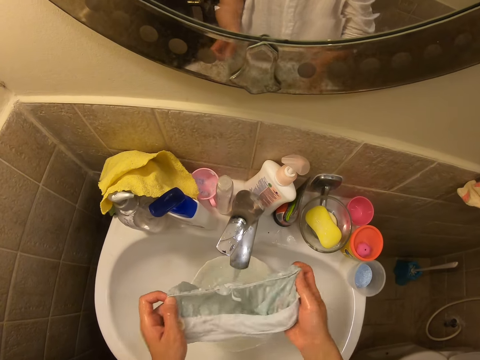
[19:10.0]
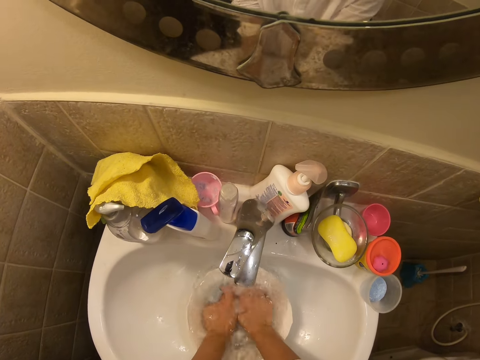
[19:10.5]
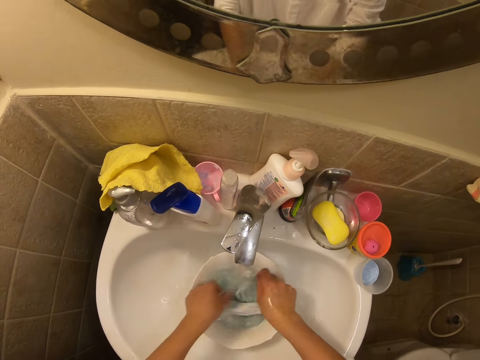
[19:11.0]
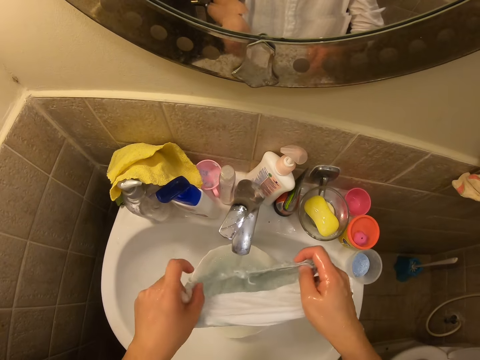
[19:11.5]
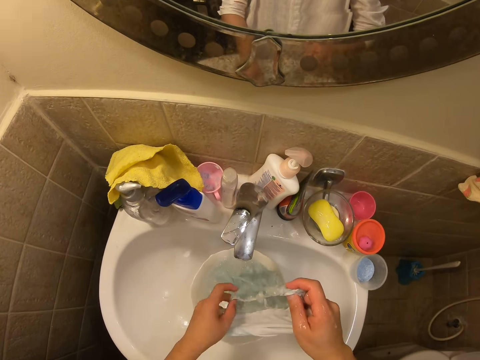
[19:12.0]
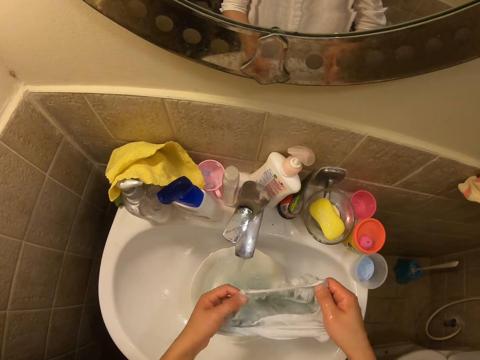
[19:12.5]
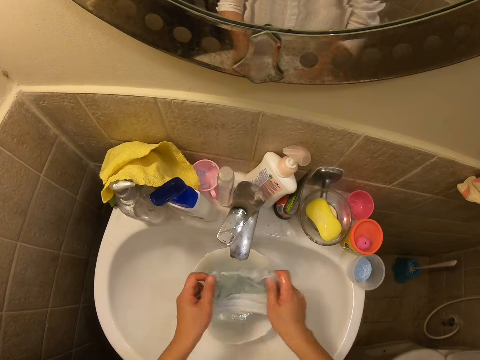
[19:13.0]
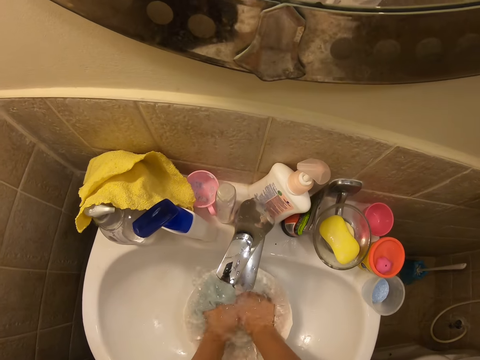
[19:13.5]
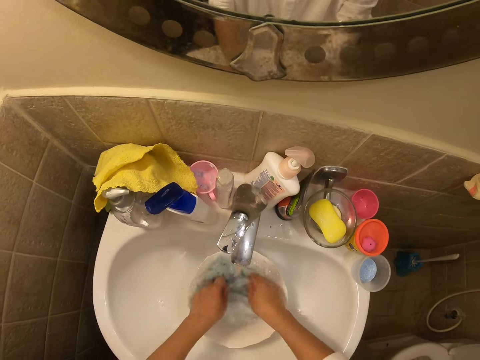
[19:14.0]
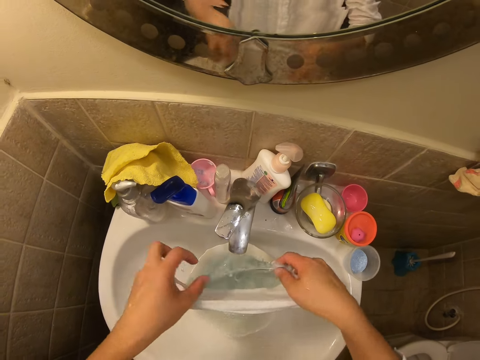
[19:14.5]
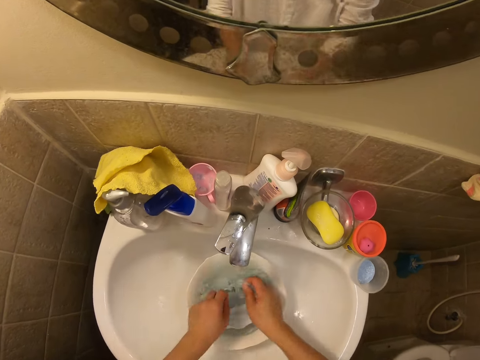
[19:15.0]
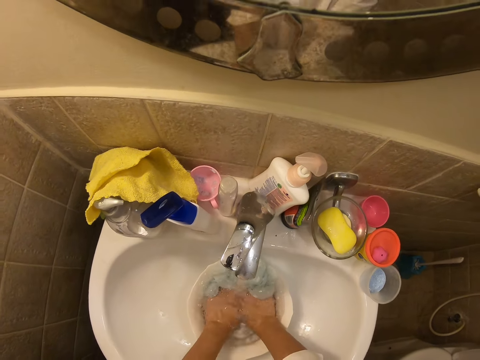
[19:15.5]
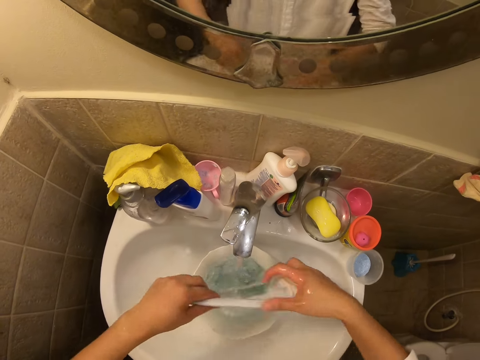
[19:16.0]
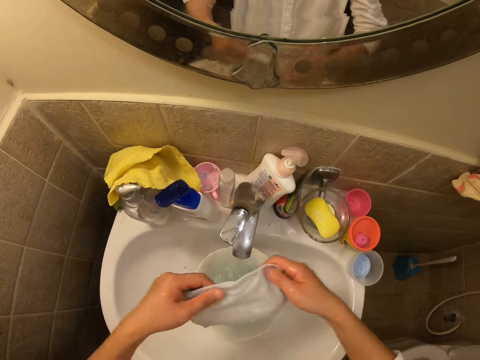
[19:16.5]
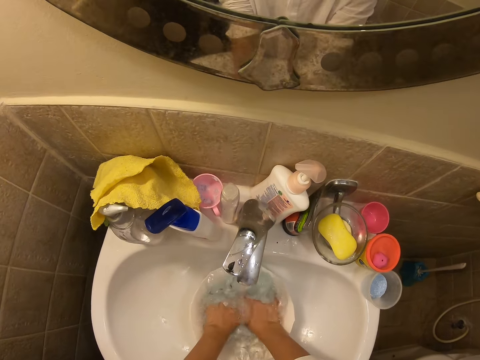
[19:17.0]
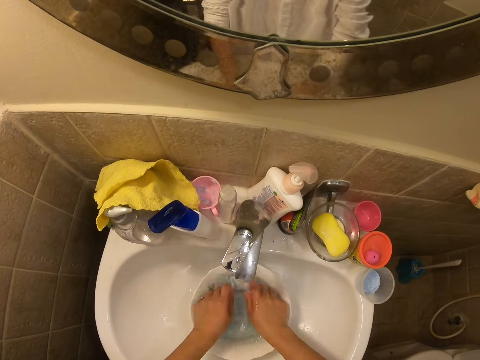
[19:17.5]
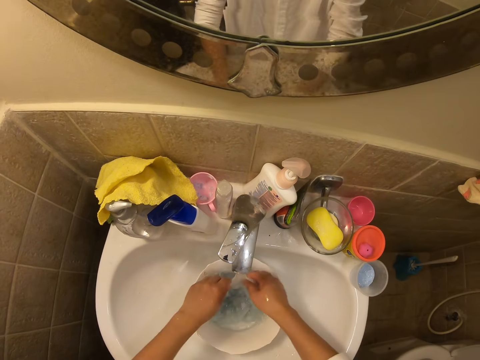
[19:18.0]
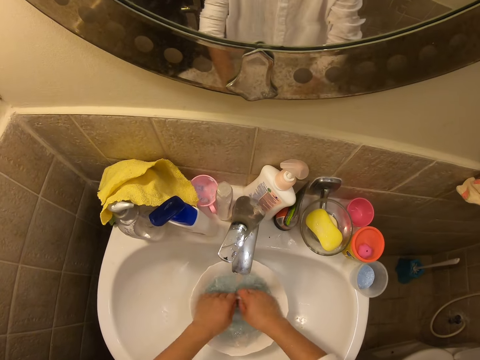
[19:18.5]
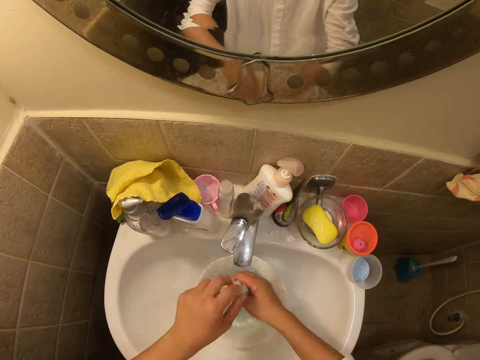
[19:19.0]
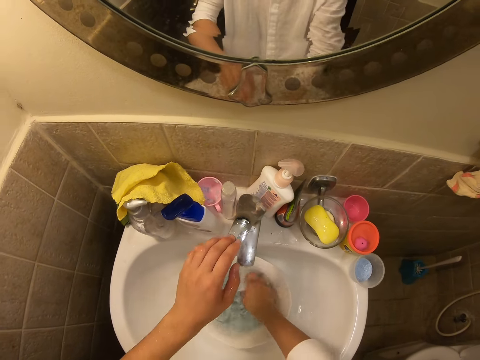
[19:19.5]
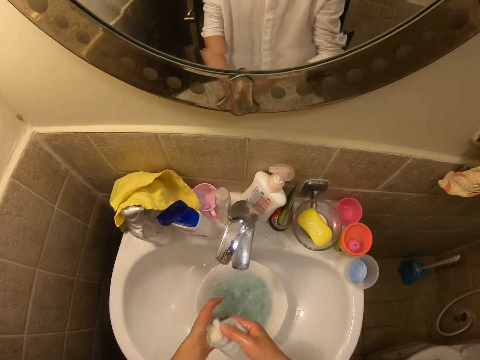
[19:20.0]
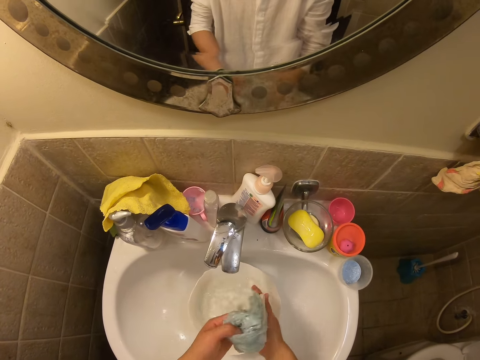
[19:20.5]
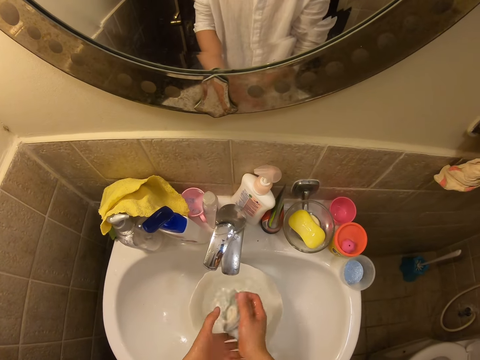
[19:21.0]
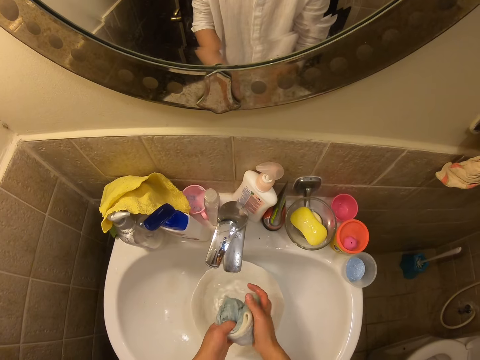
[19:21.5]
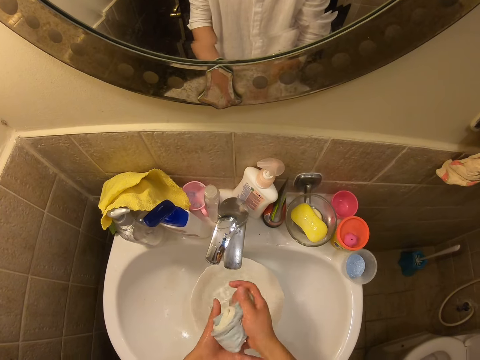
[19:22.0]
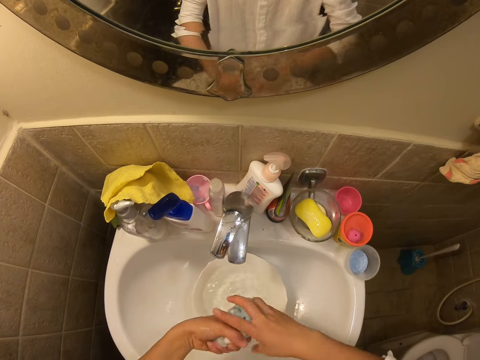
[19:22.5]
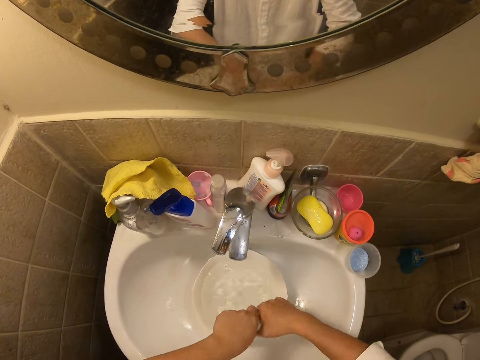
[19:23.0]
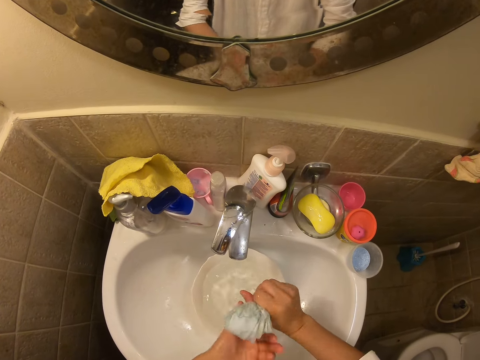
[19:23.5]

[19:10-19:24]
The camera wearer is doing something. They close the tap with a hand. They squeeze the cloth.

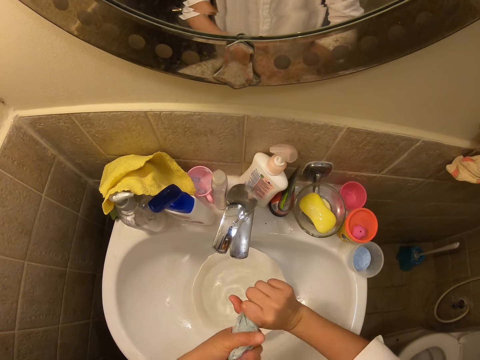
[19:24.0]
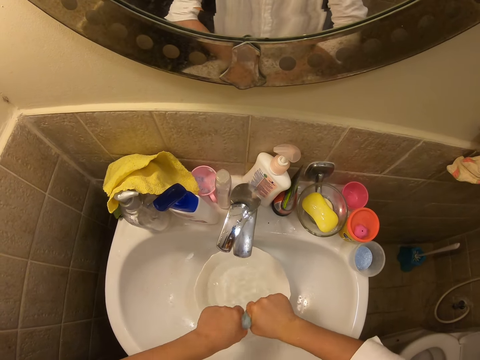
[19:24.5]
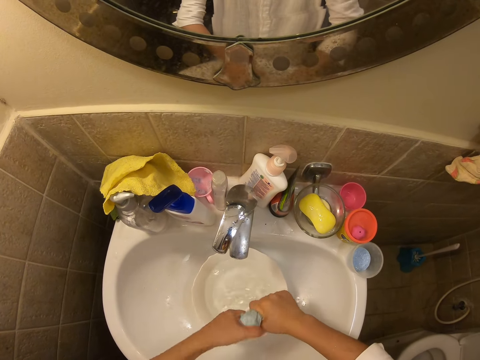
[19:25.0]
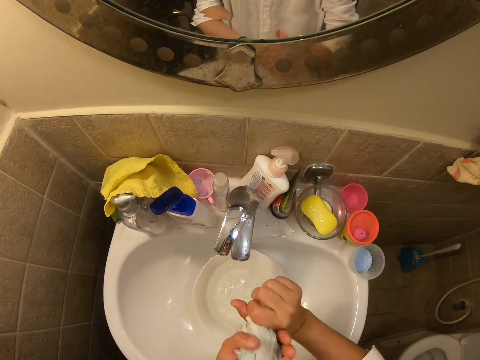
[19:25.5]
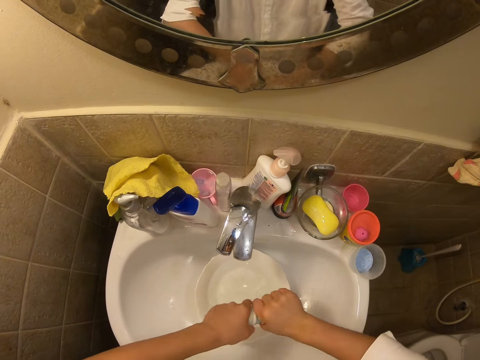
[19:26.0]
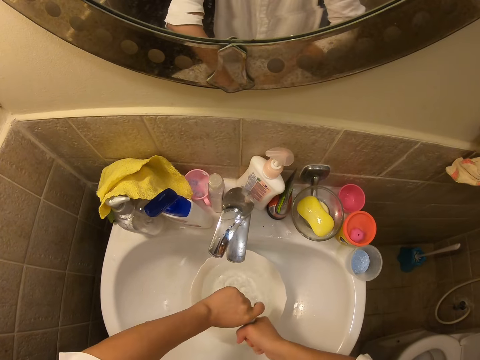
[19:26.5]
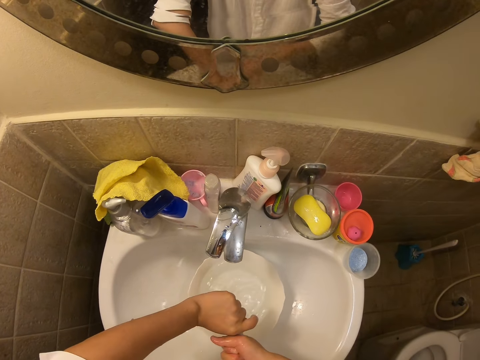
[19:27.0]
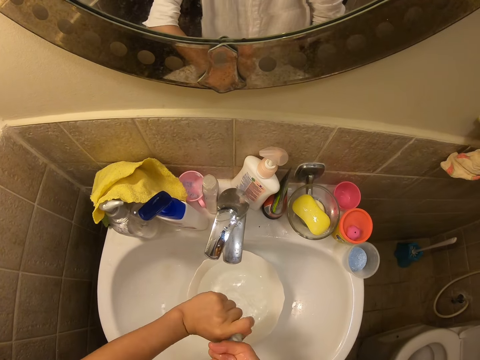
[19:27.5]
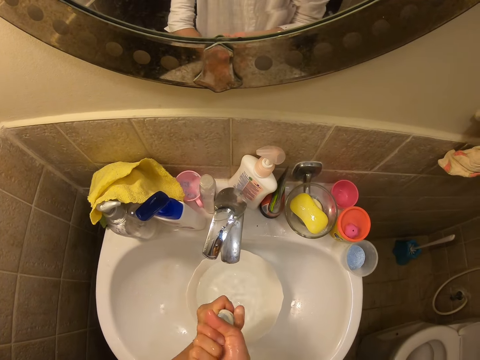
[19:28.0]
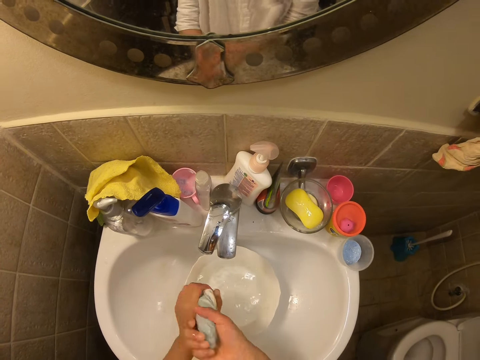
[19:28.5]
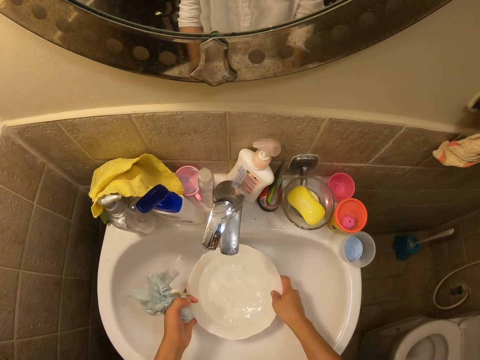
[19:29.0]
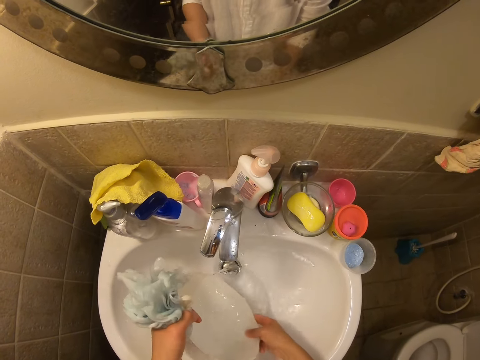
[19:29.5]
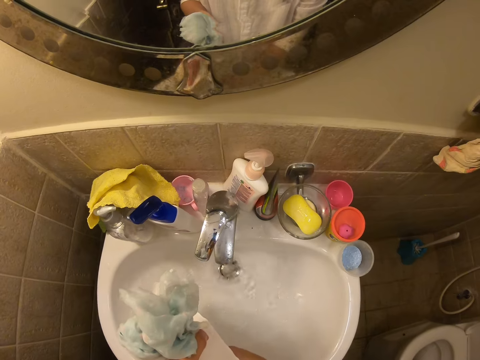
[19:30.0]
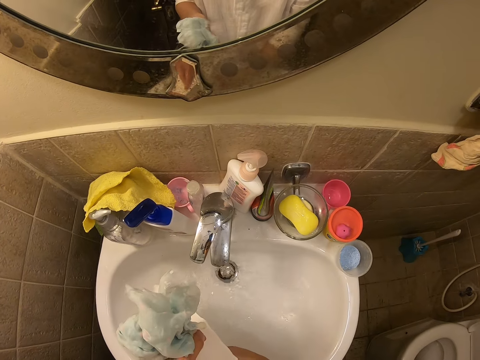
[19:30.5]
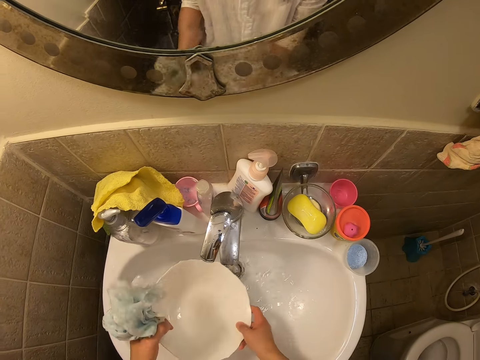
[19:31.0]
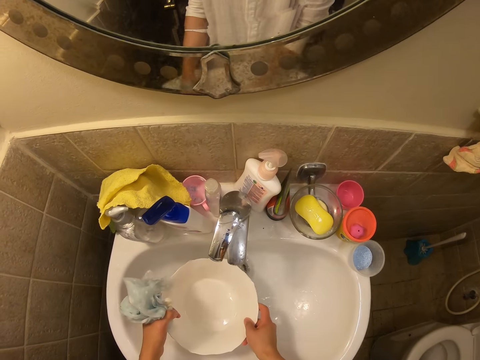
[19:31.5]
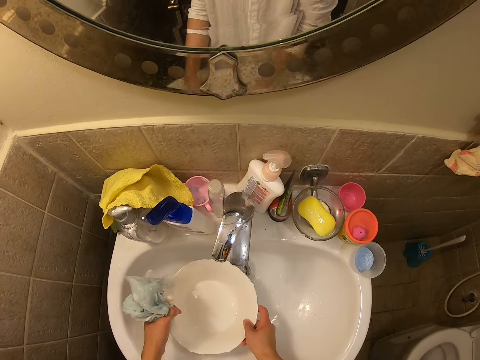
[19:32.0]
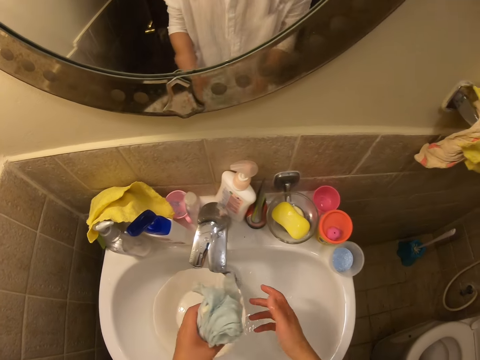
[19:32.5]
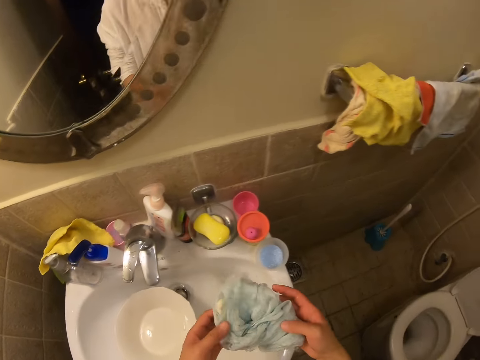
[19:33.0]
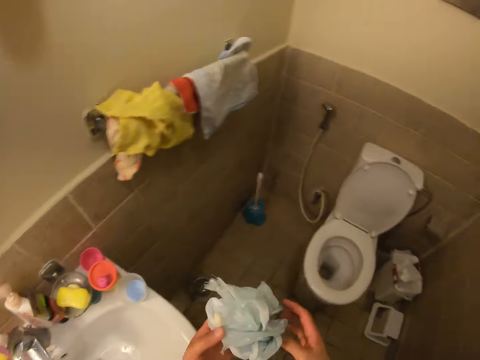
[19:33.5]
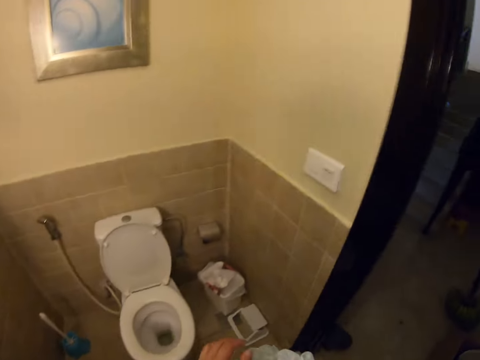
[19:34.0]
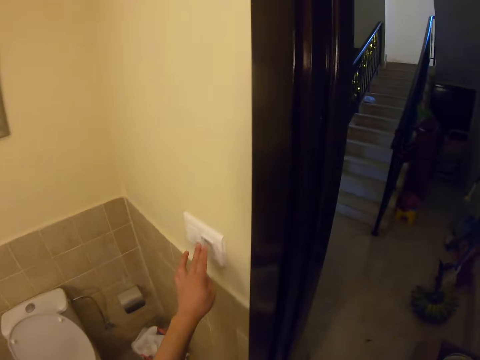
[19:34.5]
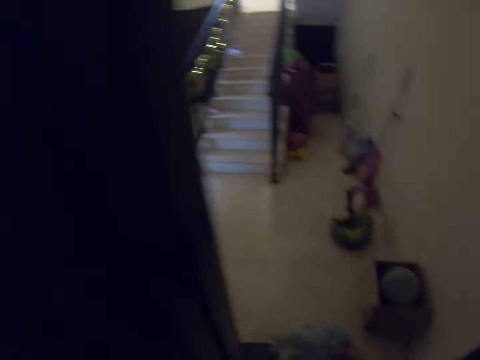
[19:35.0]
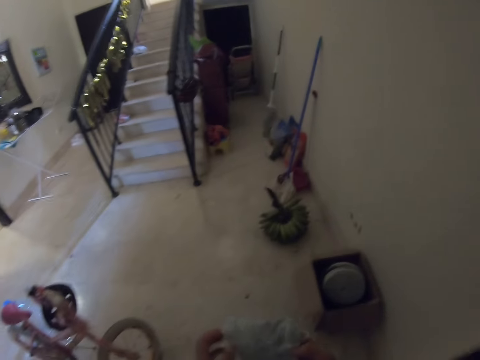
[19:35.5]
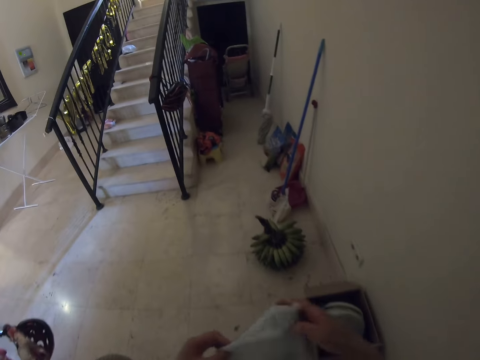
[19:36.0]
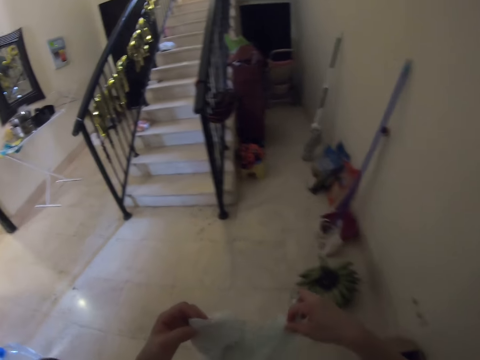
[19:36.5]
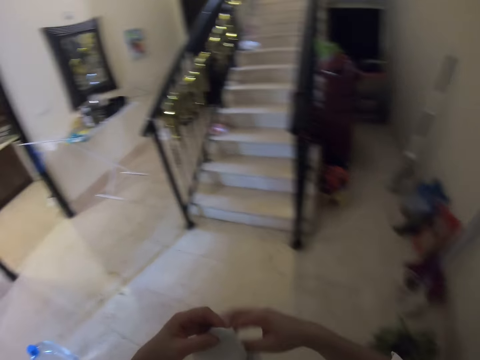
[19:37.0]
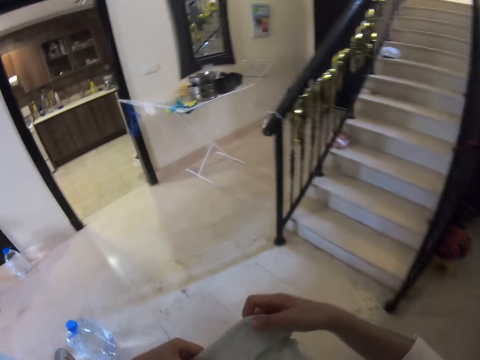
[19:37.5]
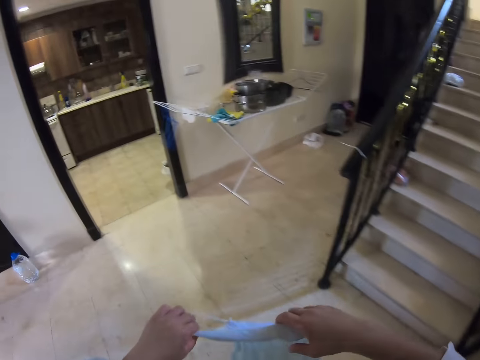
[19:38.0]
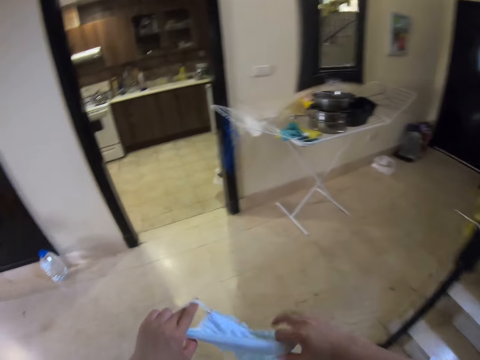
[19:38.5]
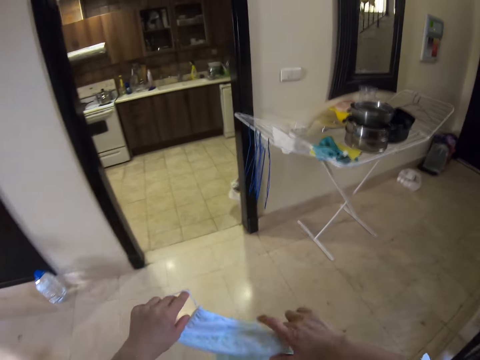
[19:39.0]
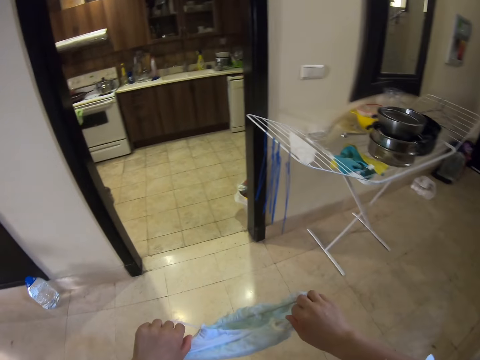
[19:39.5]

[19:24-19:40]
The camera wearer is squeezing the piece of cloth. They pour water from the bowl. They place the bowl on the sink. They hold the cloth with both hands. They walk around the house. They are switching off the bathroom light. They are walking out of the bathroom. They adjust the cloth with both hands. They walk around the house.
